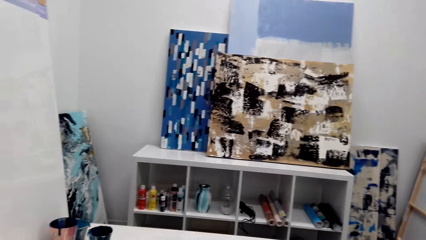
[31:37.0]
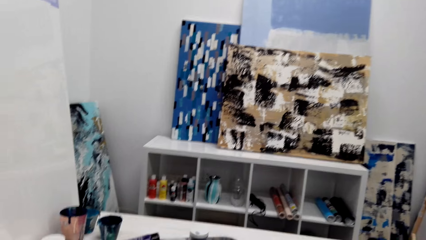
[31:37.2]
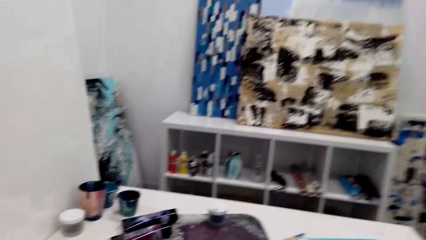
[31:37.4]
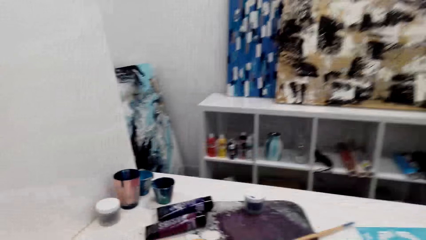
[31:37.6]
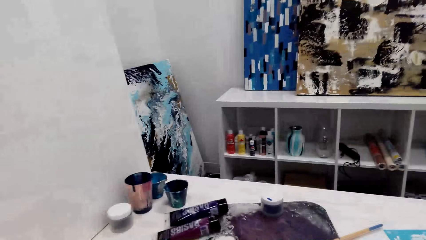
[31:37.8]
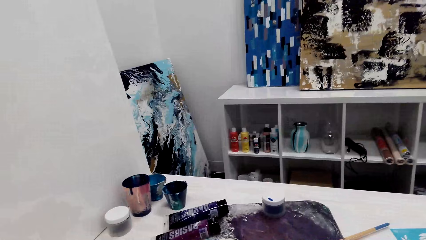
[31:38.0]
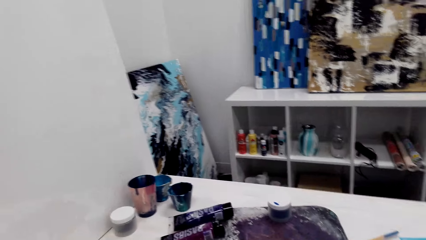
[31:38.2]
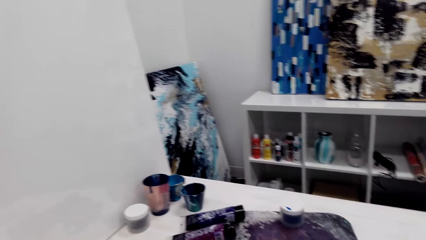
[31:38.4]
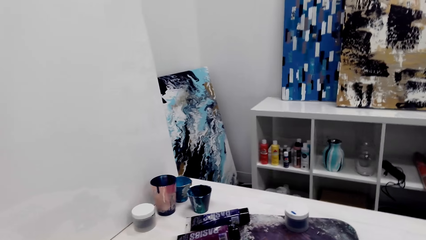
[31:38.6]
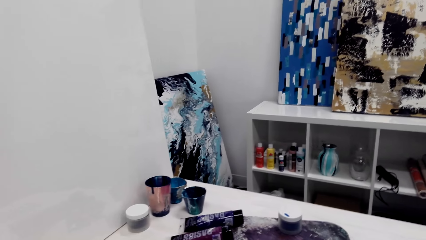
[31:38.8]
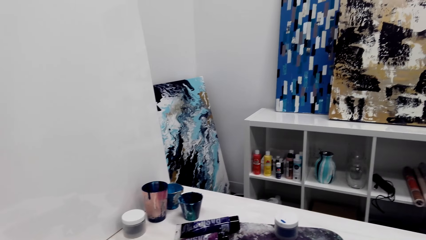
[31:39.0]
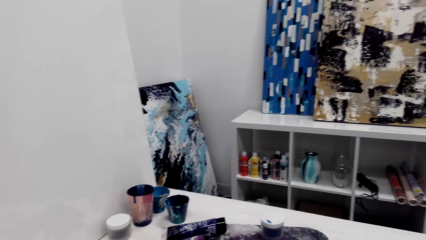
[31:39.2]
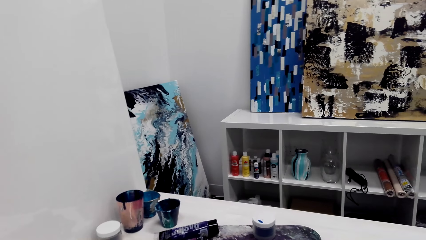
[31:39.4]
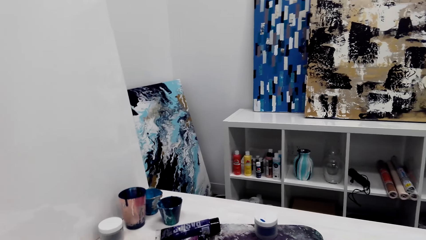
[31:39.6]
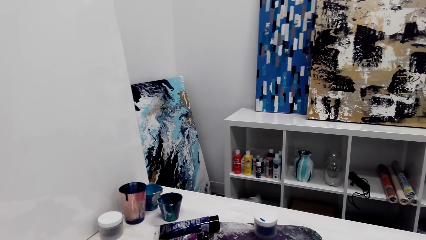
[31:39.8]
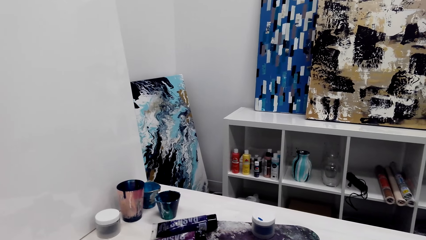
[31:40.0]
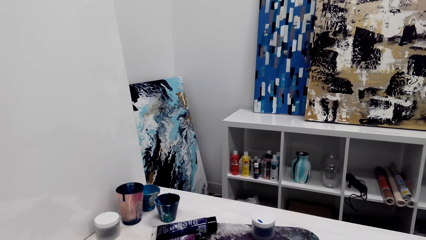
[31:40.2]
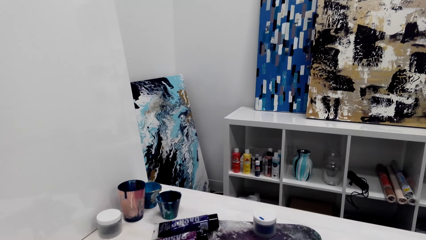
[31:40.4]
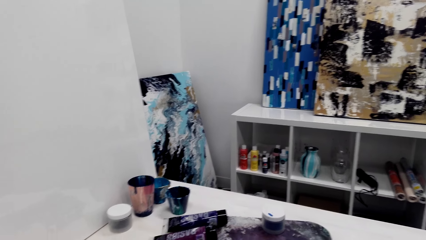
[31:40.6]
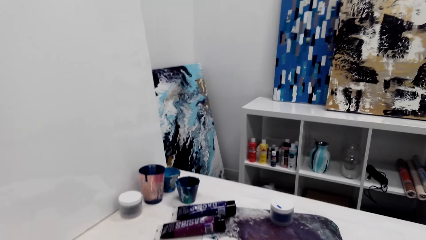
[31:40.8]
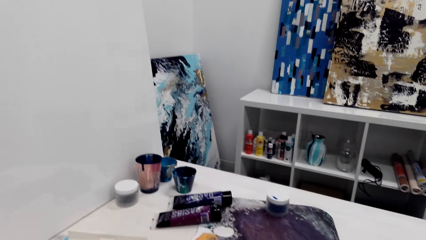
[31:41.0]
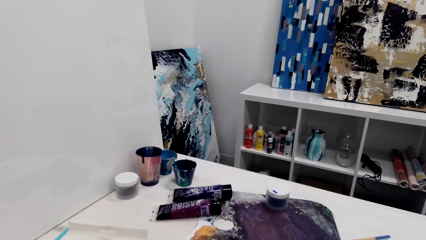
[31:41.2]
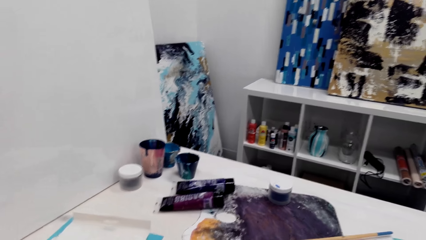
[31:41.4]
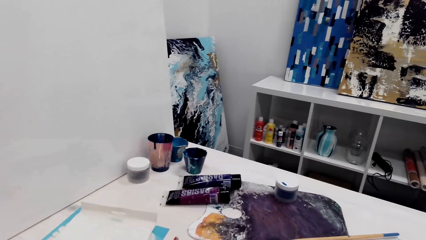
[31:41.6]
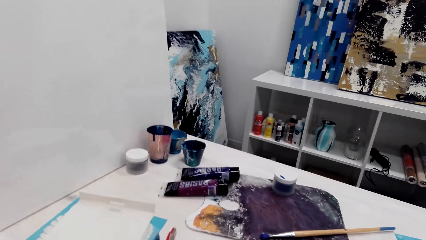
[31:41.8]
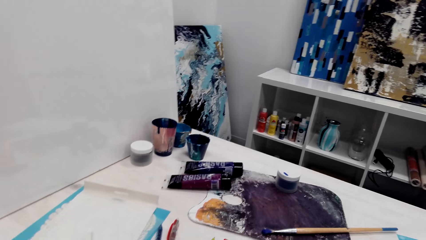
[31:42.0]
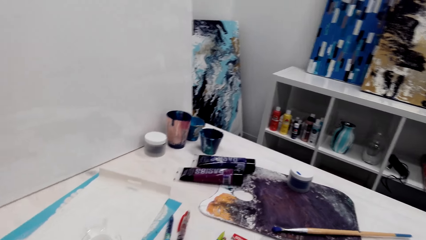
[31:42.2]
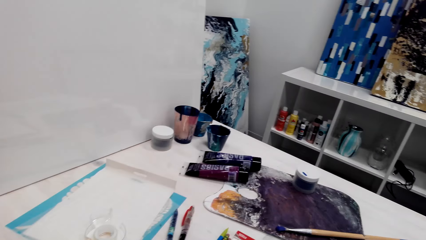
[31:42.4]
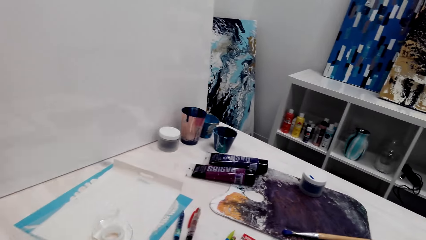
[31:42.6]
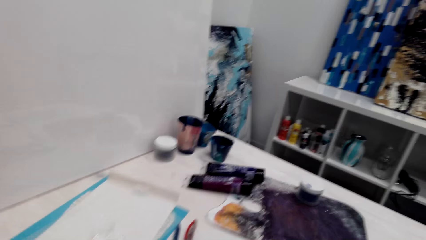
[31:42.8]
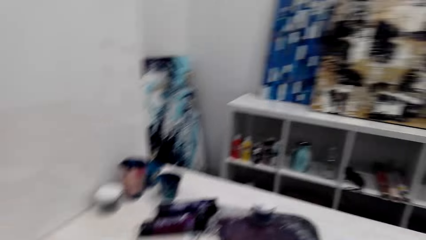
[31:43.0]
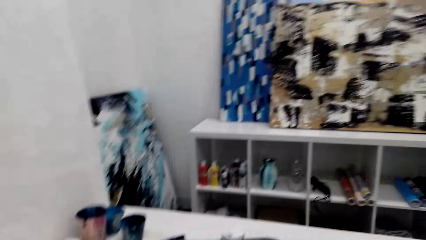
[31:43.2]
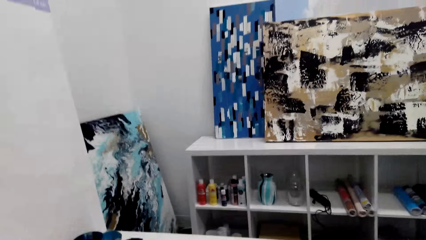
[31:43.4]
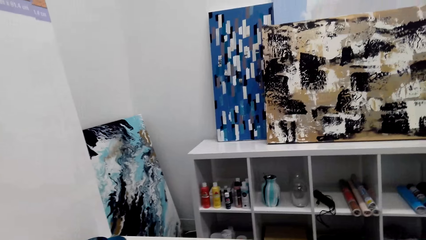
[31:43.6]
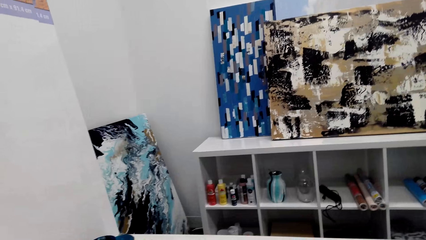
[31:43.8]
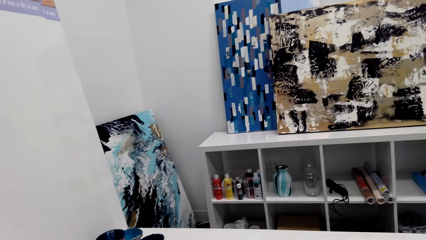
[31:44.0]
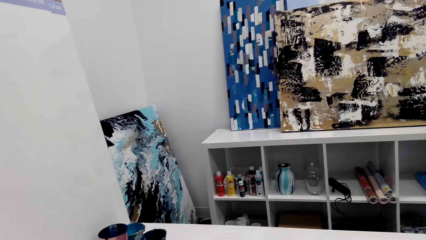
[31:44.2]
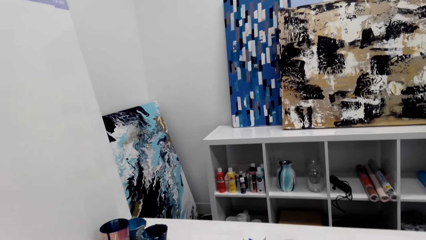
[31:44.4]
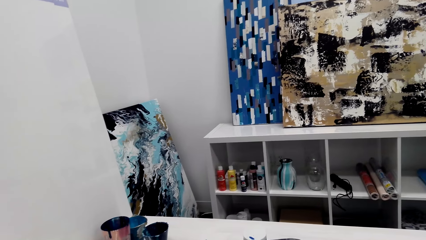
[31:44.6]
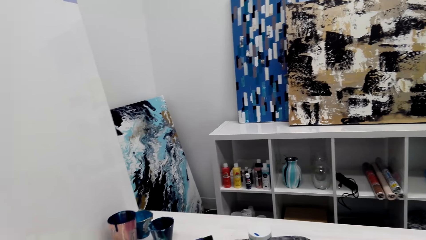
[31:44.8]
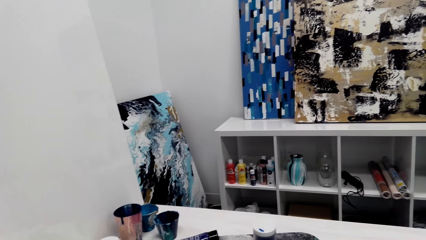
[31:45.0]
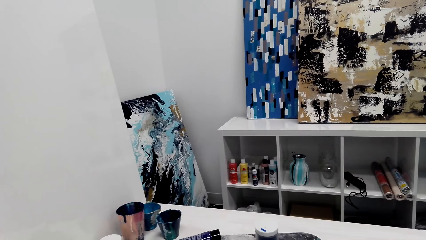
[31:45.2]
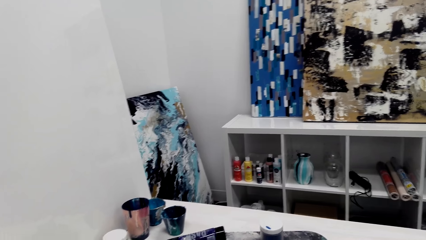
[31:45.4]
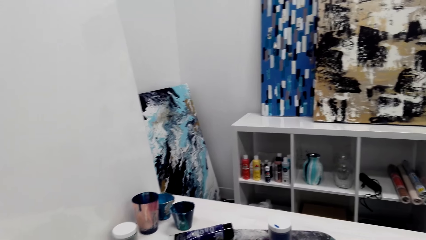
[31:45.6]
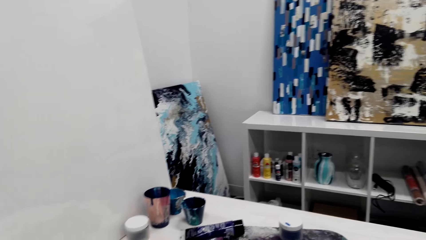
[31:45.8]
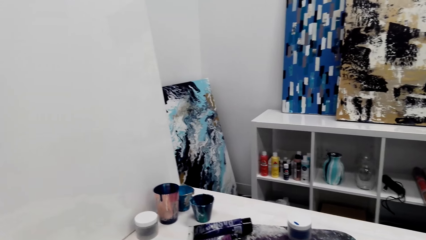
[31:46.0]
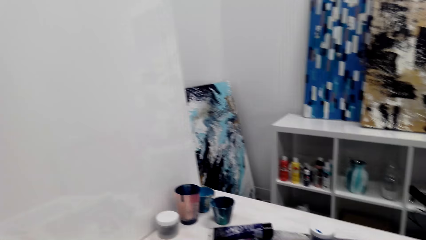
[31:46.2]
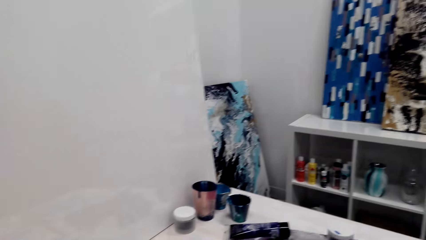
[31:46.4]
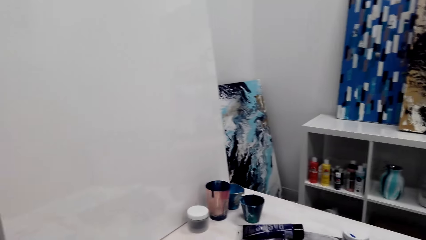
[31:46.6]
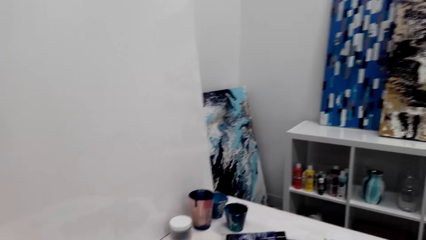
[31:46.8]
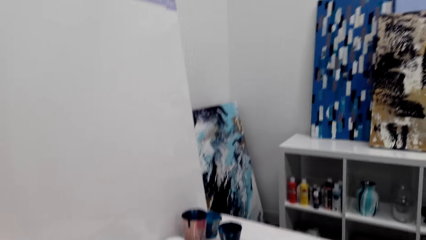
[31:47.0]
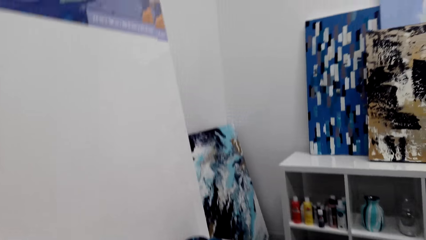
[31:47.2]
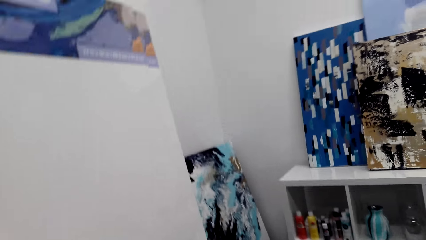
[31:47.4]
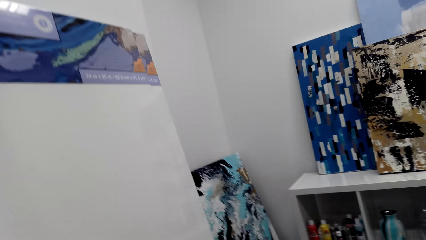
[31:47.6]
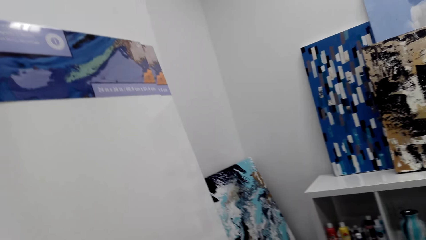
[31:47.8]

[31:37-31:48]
Someone talks in the room.

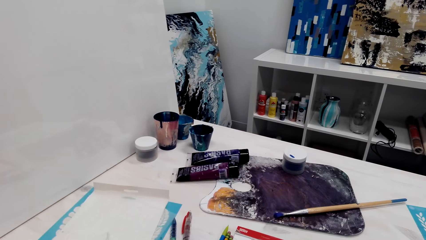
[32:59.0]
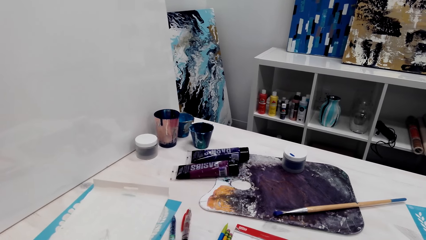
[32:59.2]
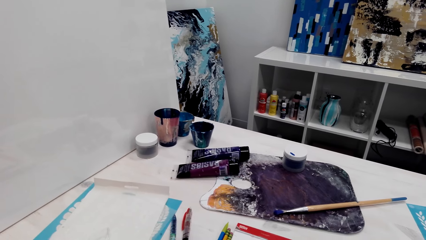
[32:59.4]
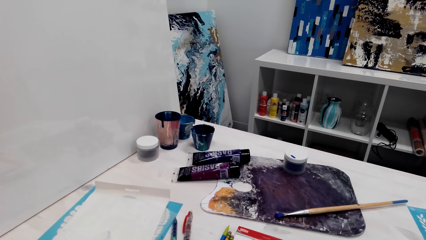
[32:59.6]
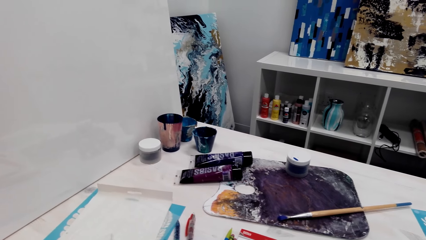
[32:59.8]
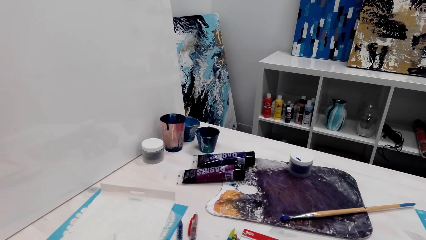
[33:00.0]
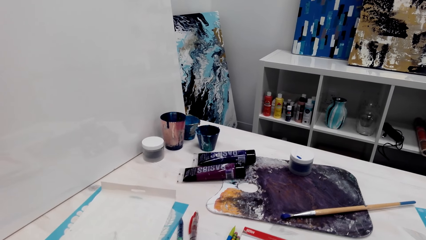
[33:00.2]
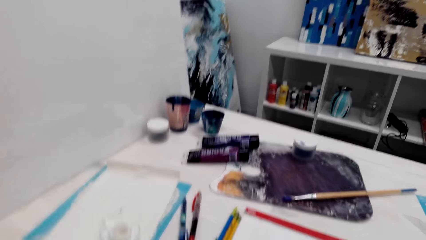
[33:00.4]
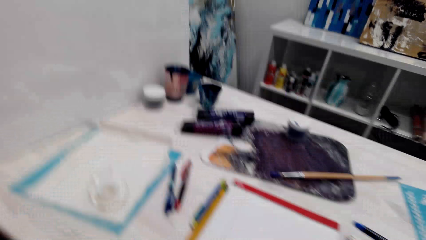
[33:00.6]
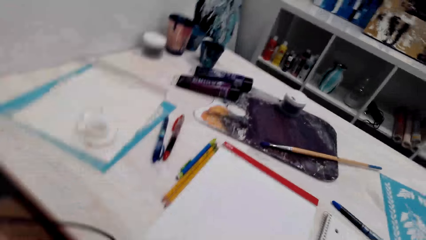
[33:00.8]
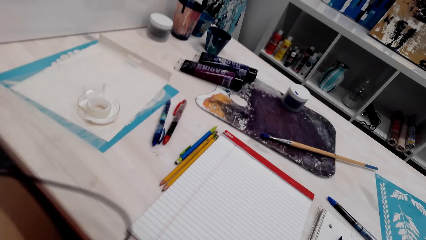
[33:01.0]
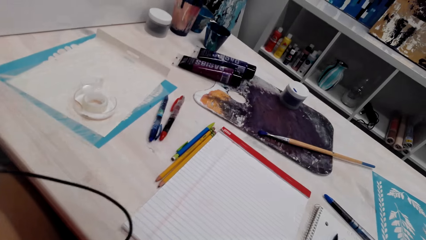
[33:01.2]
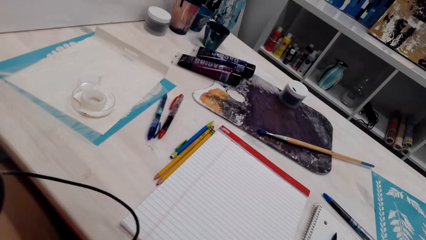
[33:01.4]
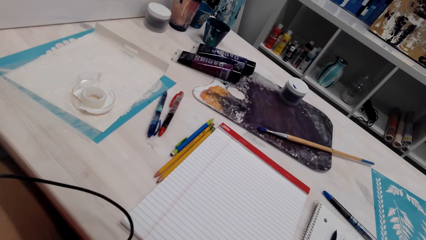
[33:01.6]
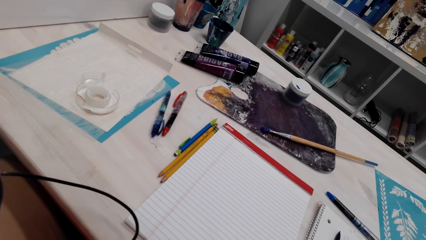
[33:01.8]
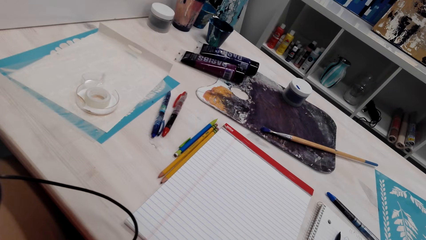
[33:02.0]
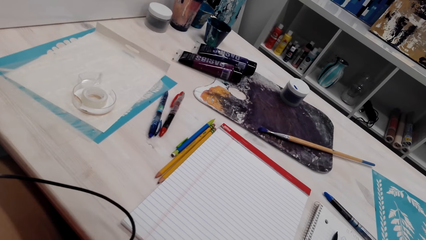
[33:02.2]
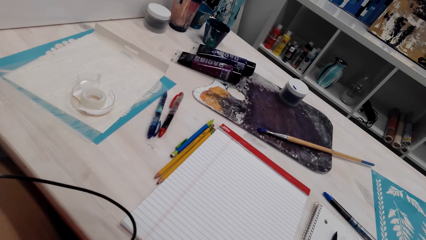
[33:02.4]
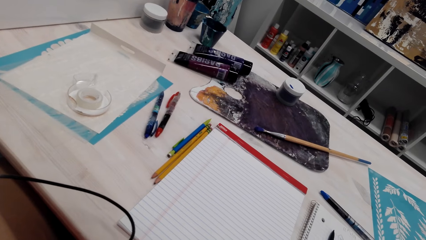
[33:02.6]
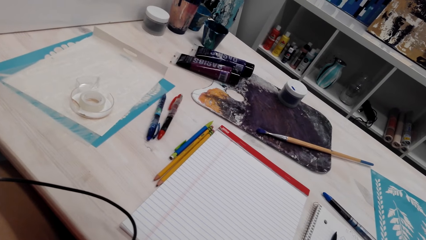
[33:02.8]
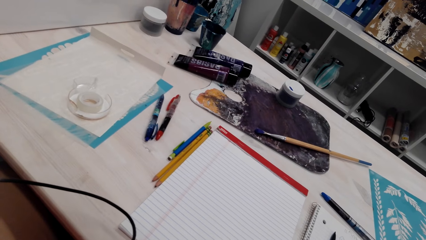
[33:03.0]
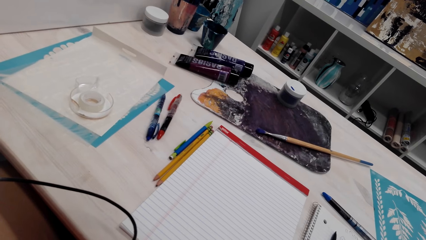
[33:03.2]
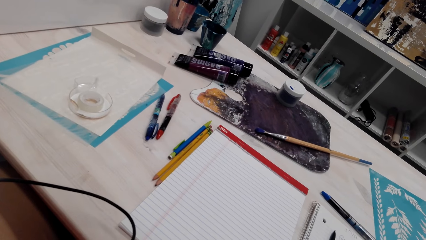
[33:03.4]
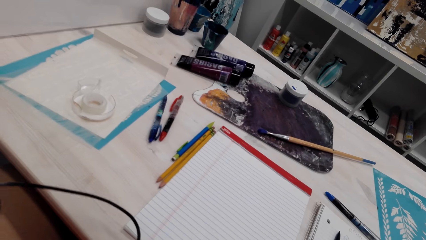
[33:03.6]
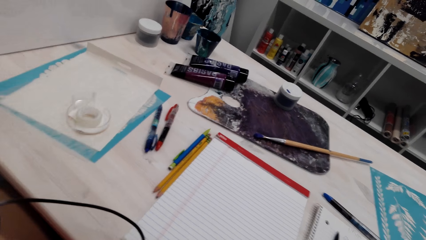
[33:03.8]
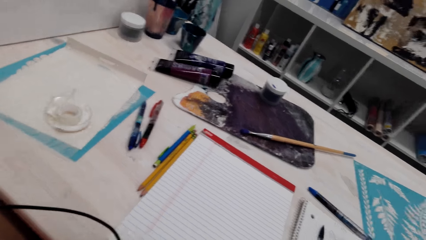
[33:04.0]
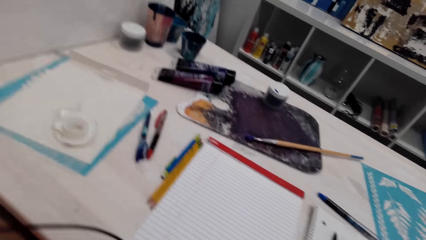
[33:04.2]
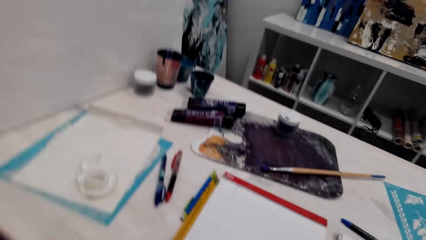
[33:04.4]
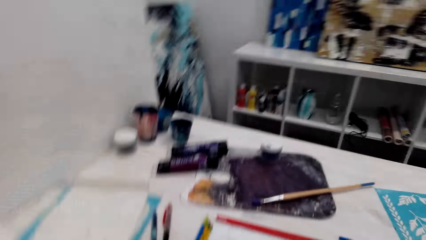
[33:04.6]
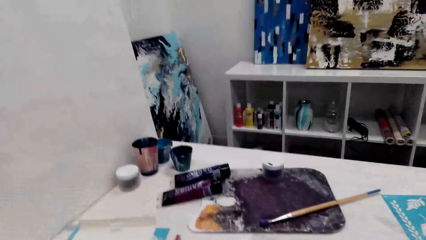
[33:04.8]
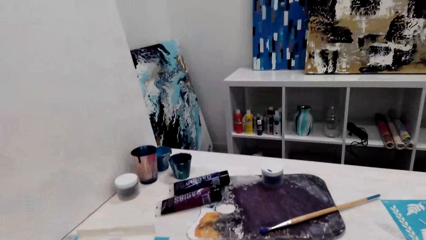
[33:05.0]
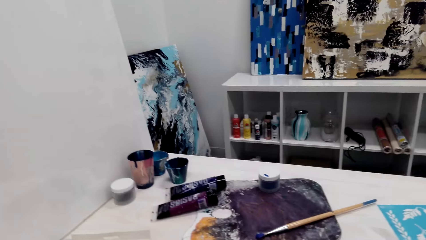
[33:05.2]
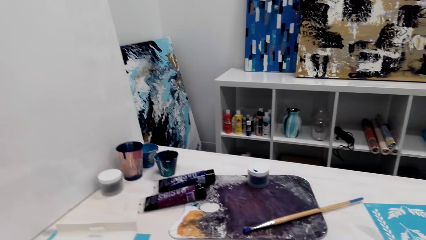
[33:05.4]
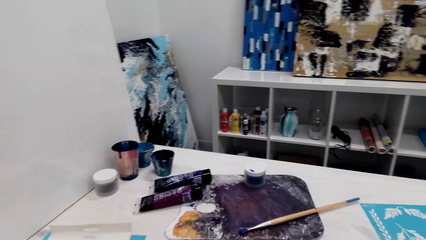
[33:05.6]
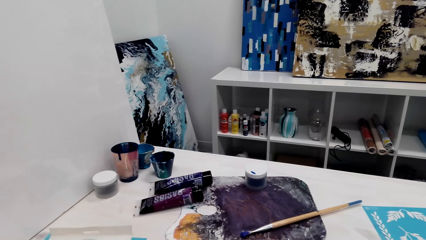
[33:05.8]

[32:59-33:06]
The camera wearer moves a little bit.
